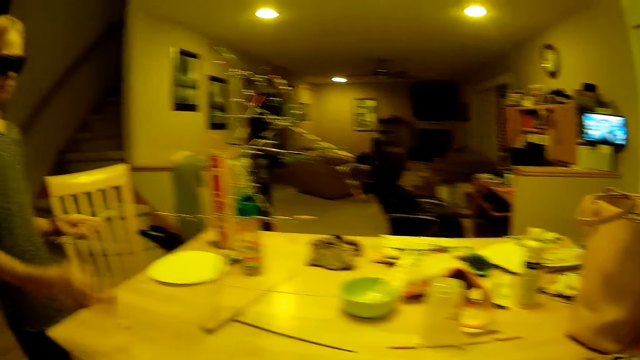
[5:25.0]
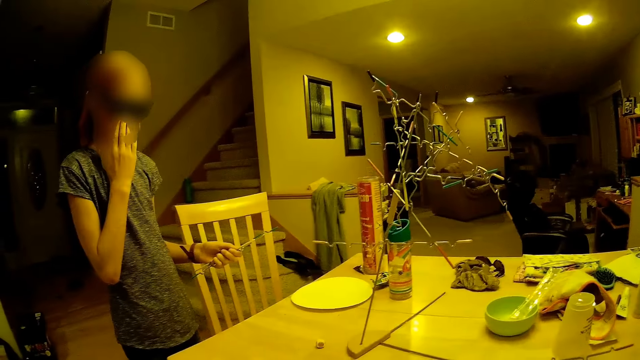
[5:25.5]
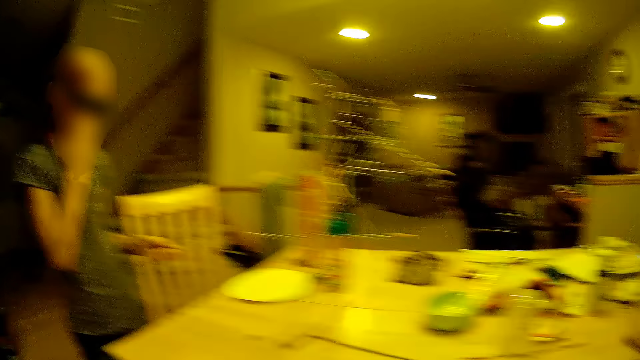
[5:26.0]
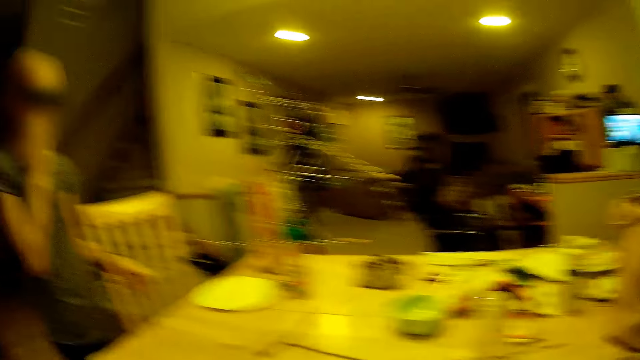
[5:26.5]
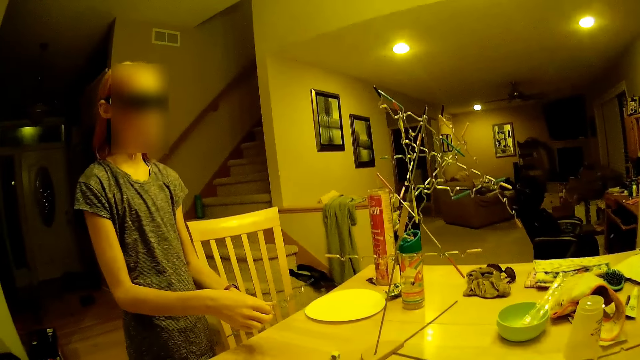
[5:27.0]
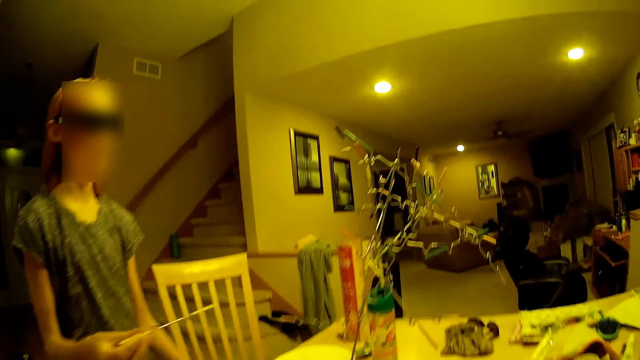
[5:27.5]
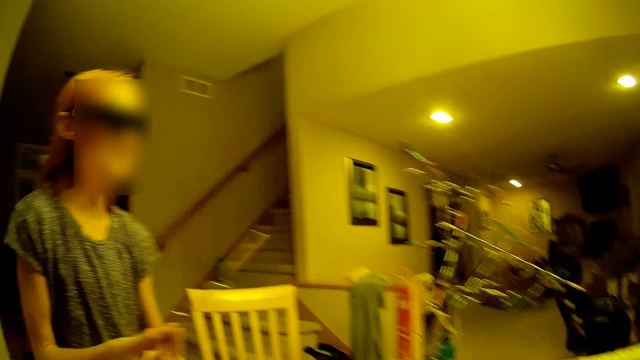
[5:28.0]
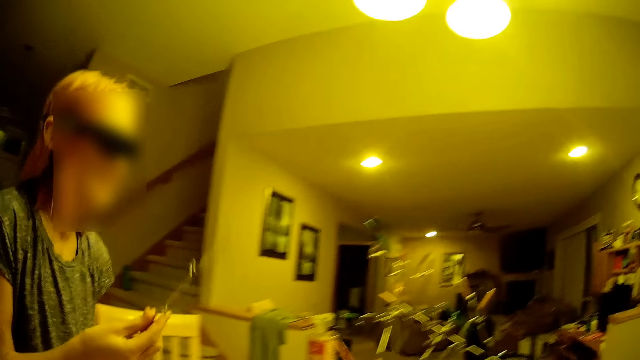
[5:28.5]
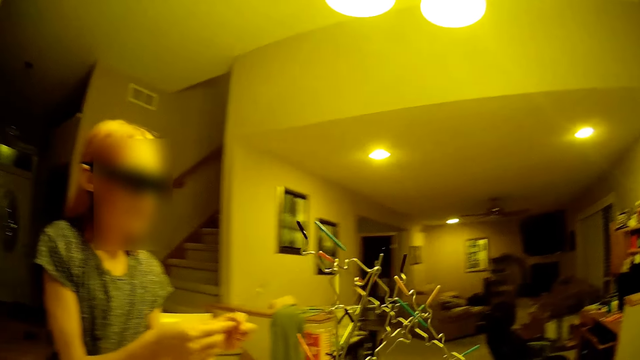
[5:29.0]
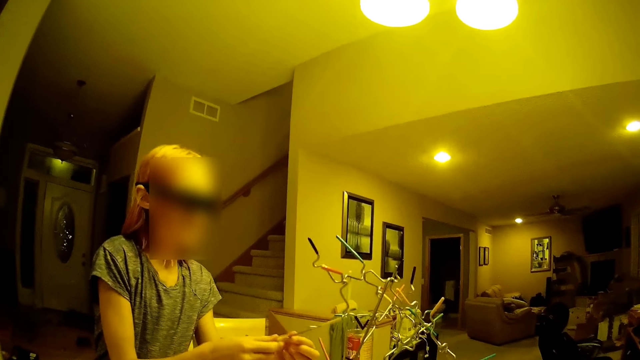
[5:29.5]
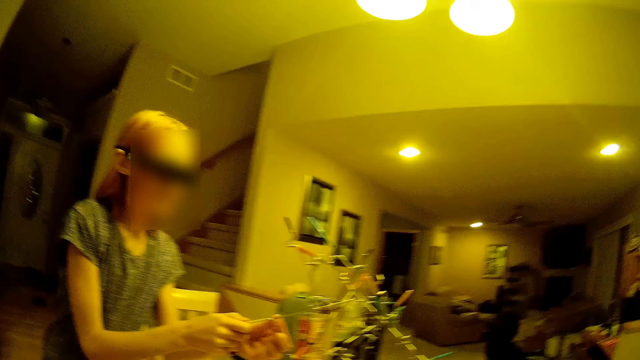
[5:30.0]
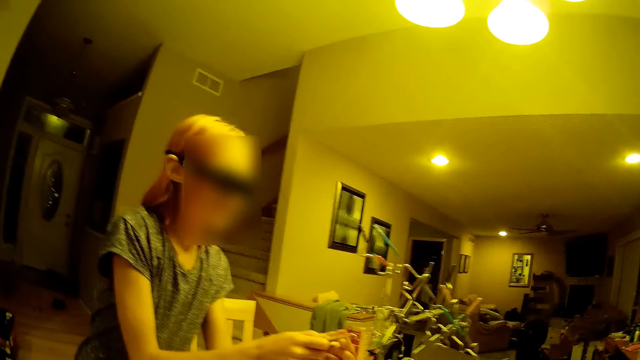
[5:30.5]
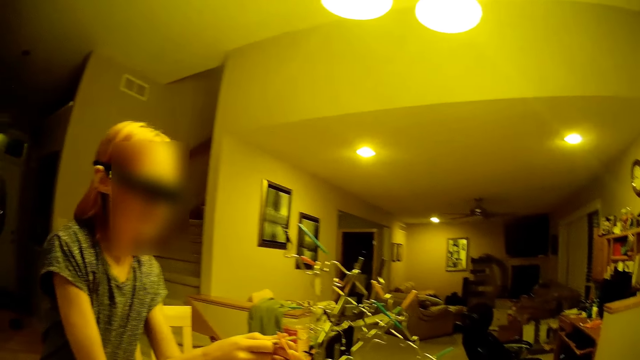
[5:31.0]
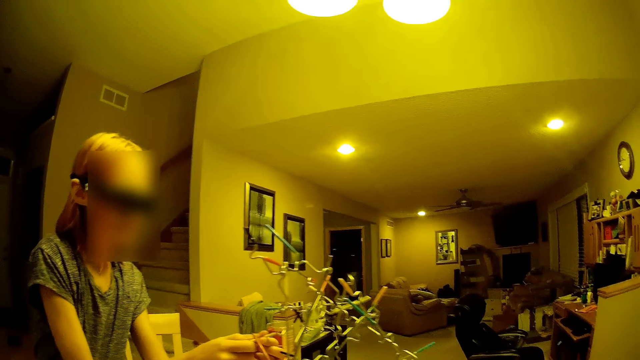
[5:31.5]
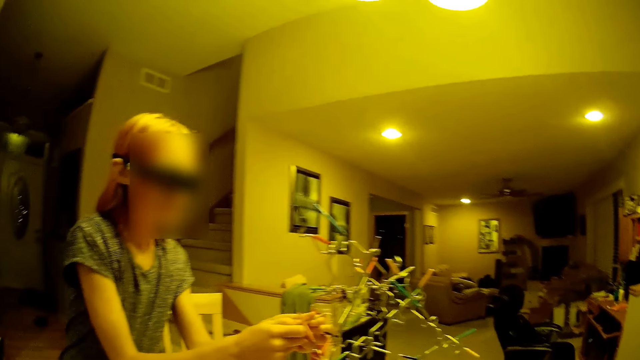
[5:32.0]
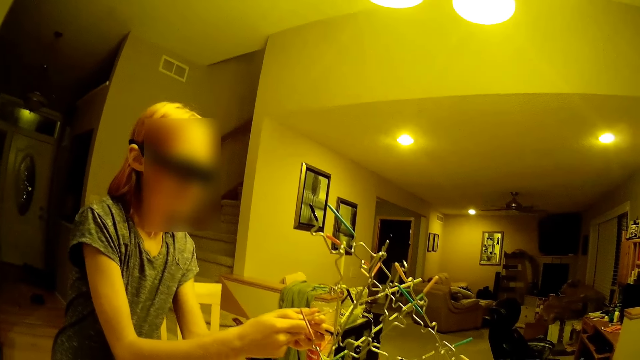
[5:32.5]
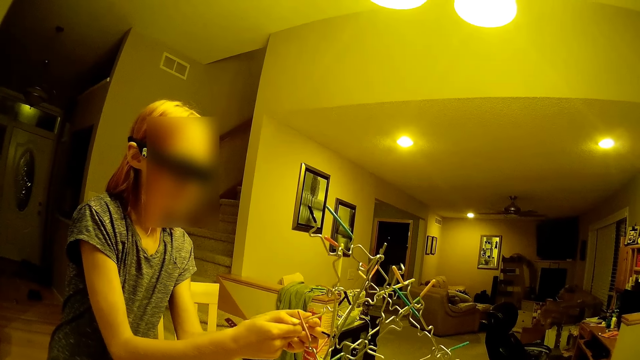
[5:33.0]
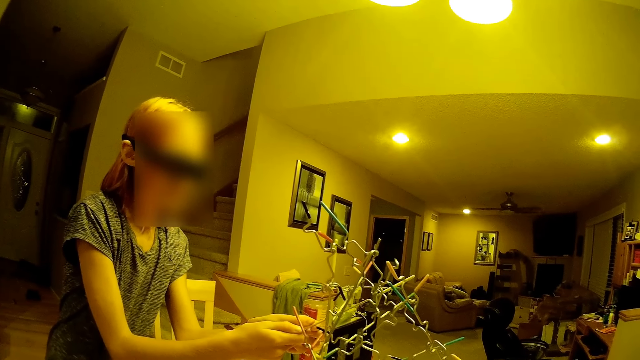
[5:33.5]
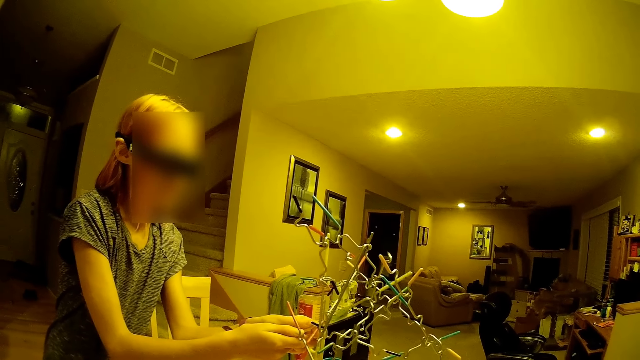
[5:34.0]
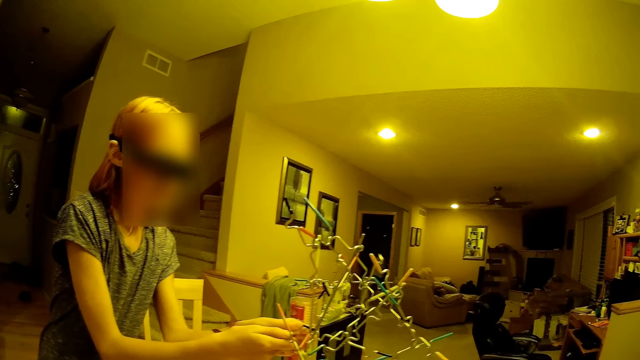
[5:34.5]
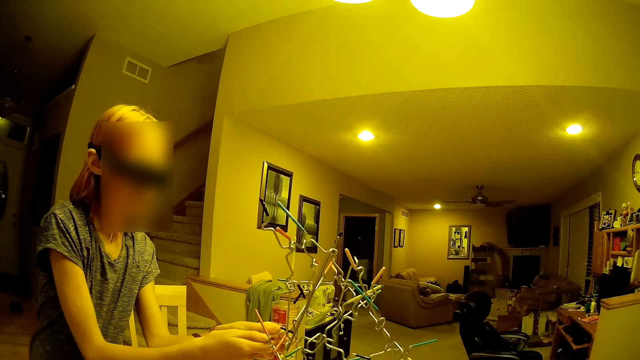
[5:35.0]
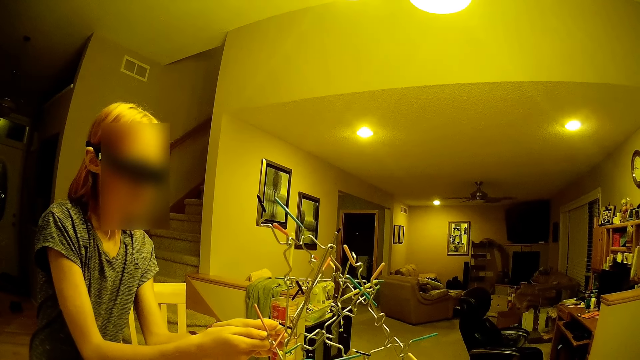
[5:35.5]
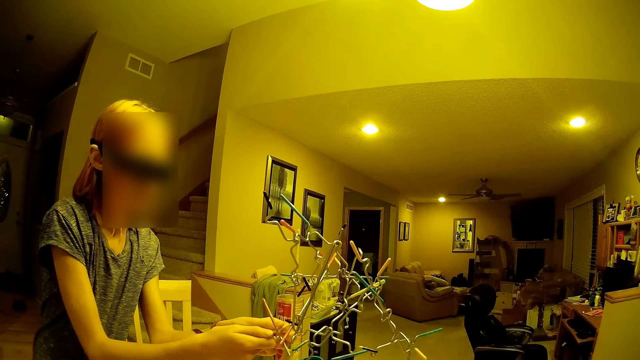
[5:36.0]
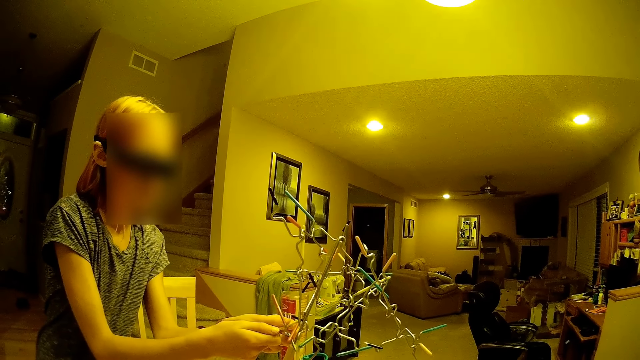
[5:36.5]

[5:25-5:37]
A lady rolls dice on the table. The lady touches her face with her left hand. The camera wearer converses to the lady. The lady fixes something in the room. The lady puts a wire on the structure.

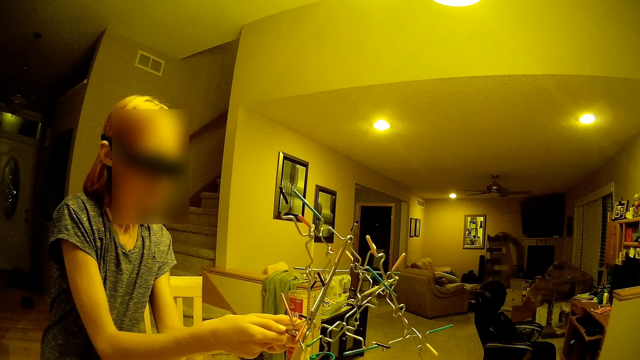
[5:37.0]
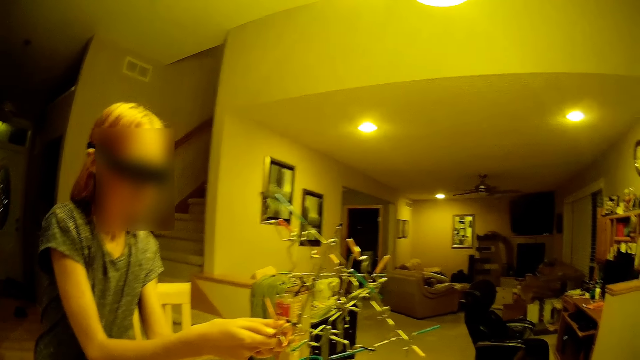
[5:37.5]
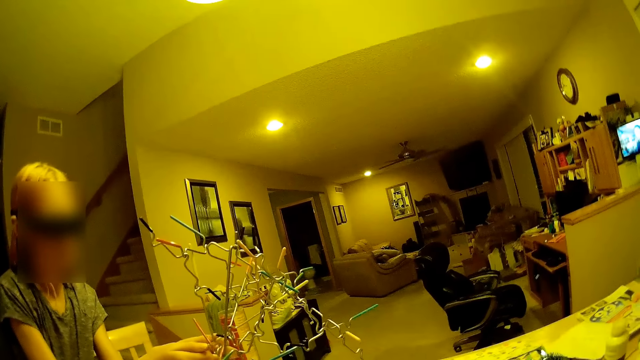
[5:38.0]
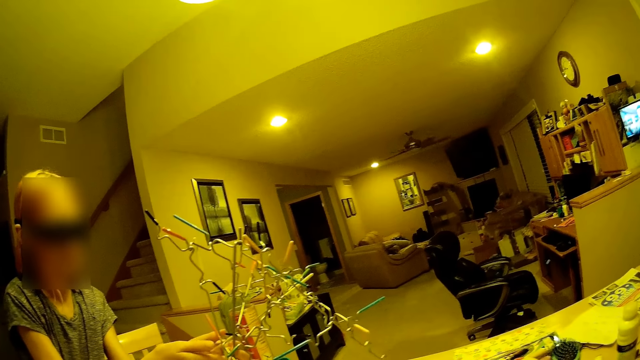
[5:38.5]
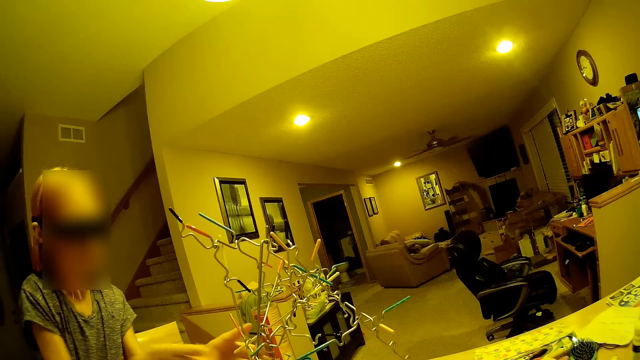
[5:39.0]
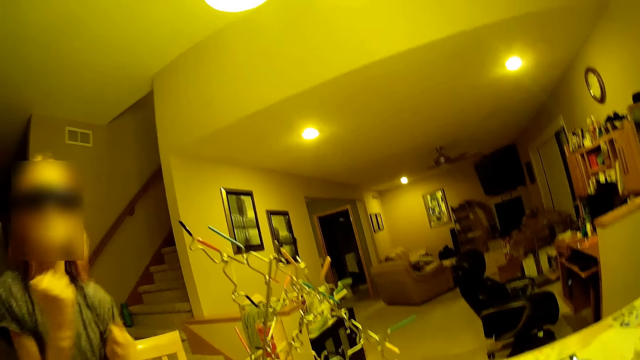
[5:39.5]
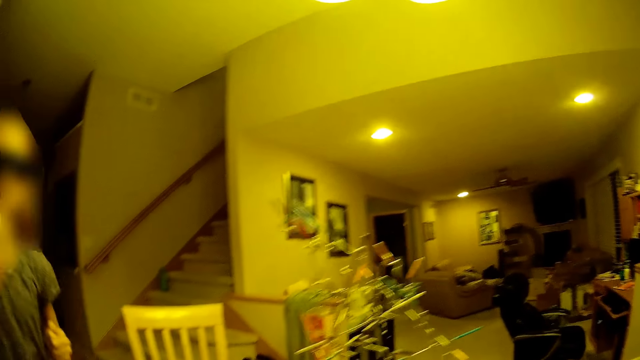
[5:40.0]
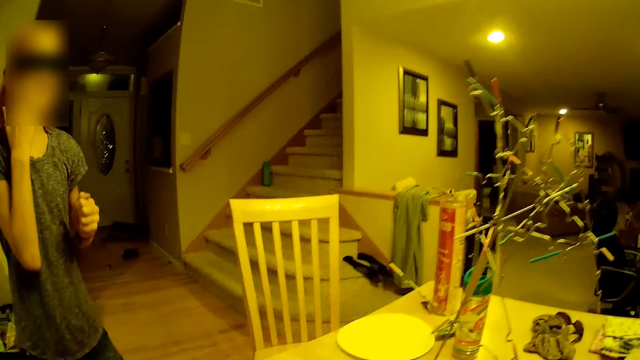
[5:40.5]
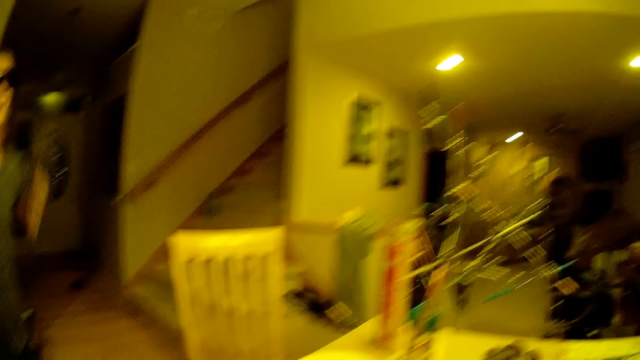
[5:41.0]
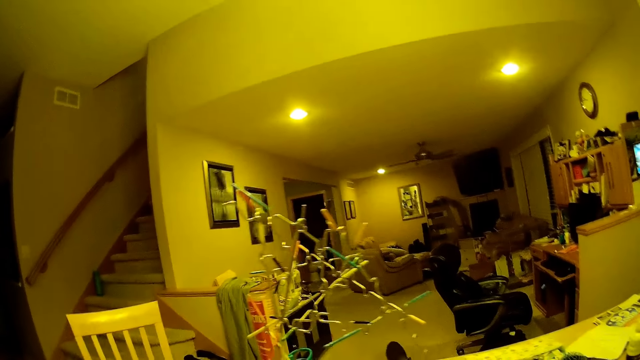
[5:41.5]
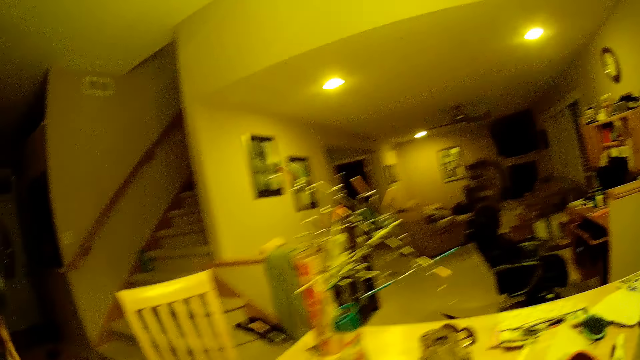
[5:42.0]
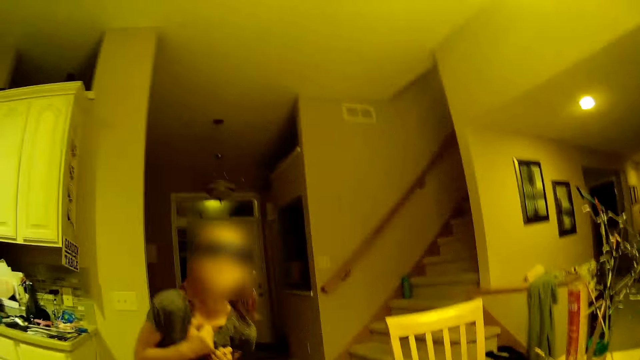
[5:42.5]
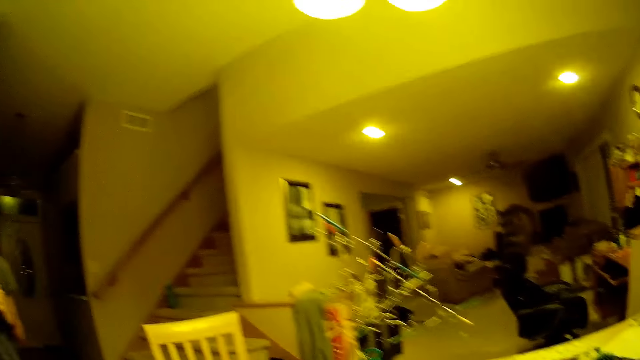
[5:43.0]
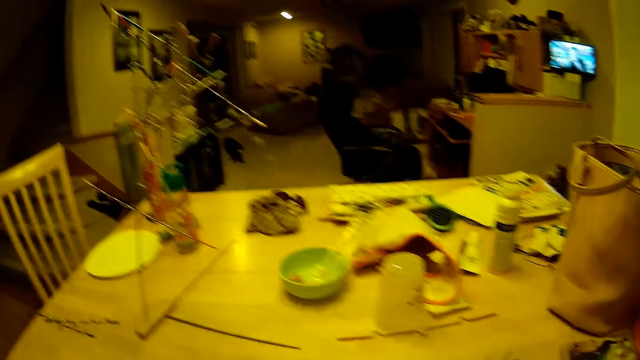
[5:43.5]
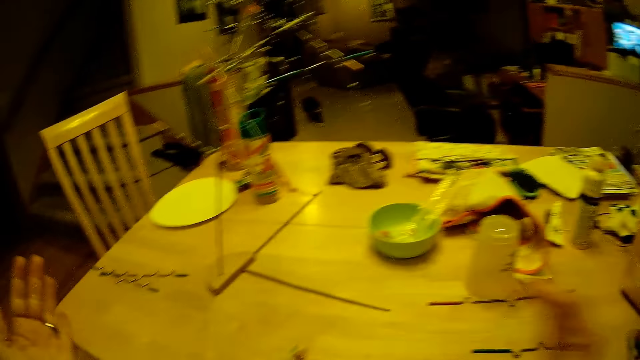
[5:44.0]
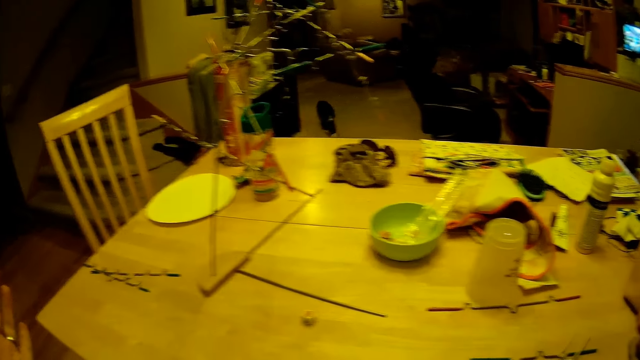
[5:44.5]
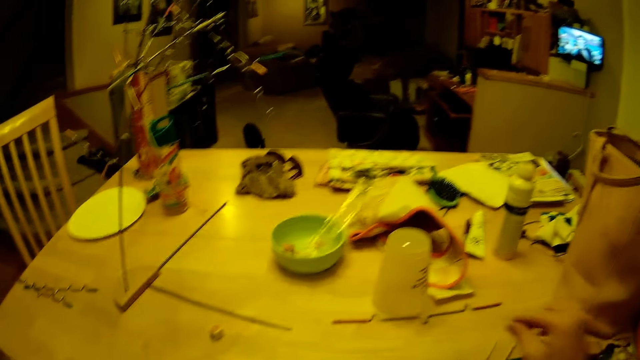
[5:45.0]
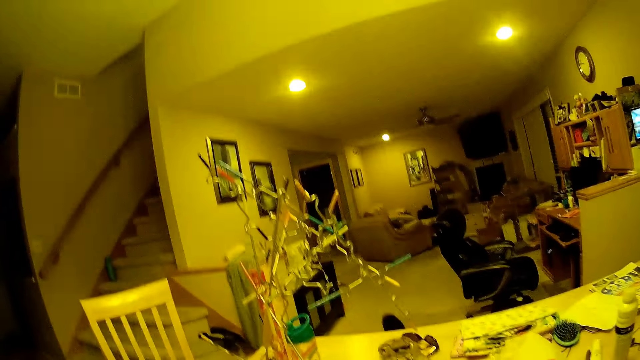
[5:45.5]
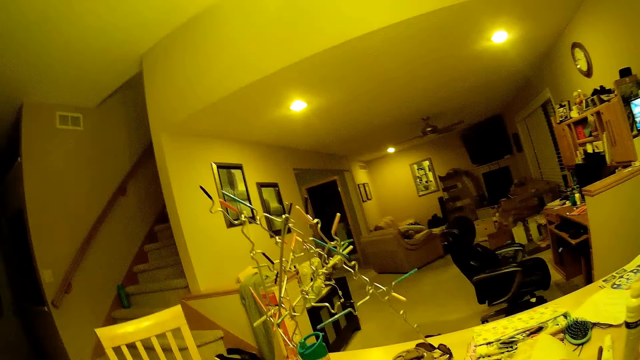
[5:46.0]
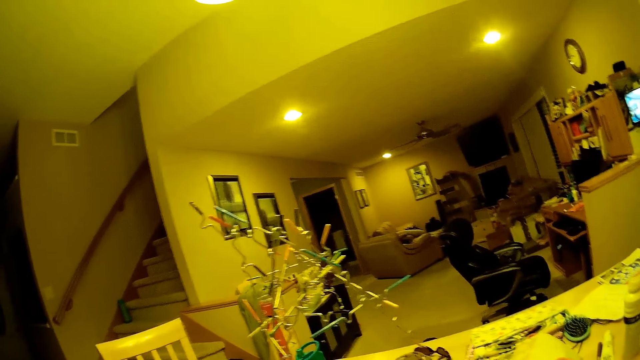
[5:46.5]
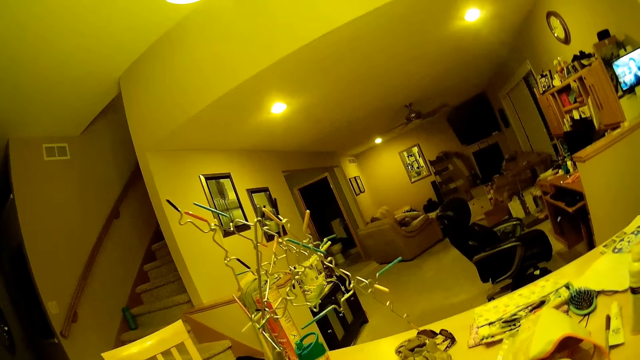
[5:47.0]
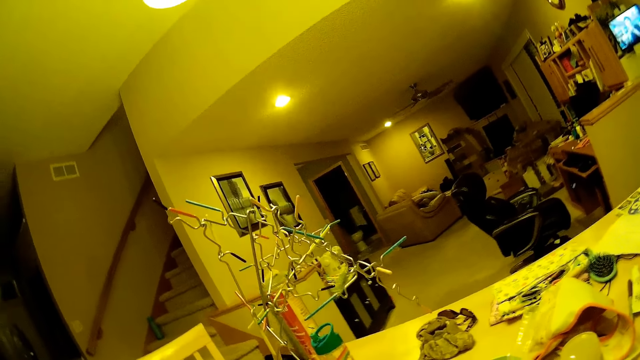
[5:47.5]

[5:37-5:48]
The camera wearer converses to the lady. The lady dances in the room. The camera wearer rolls a dice on the table. They stretch hands in the room. They look at the structure.
